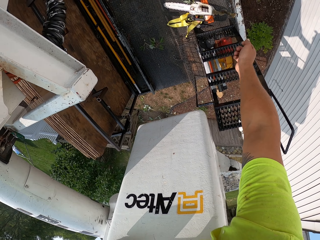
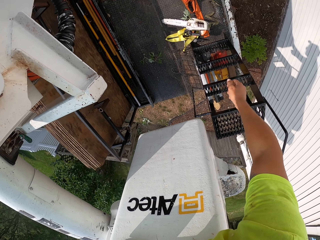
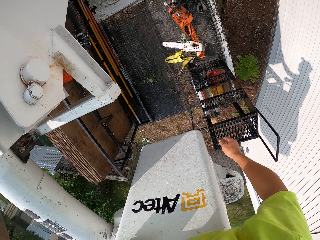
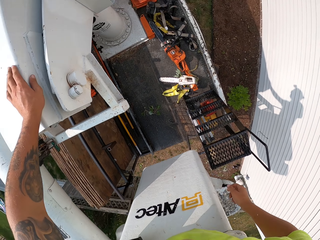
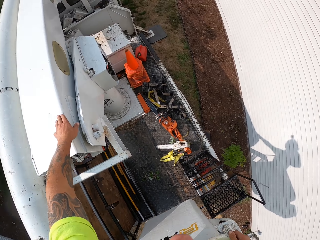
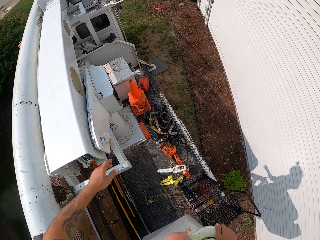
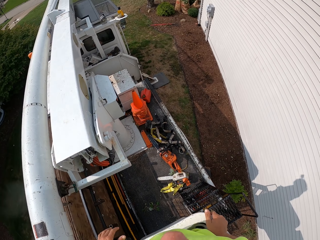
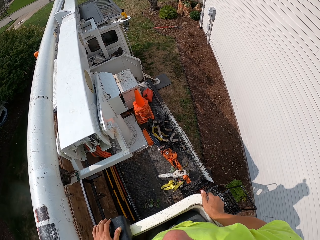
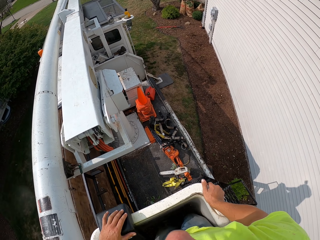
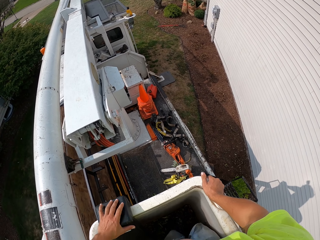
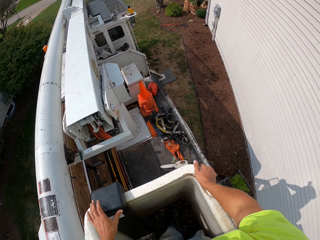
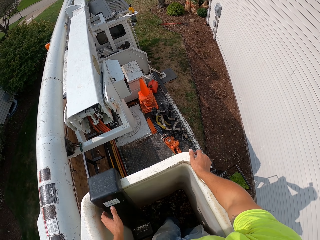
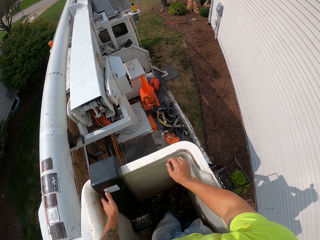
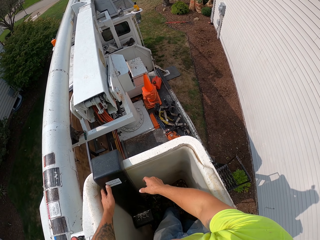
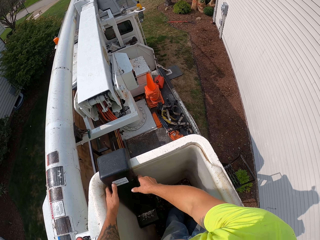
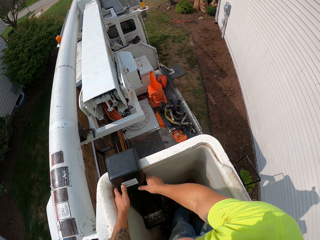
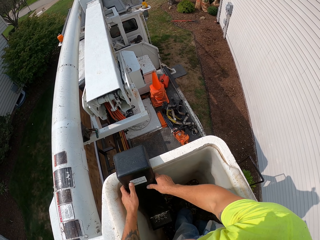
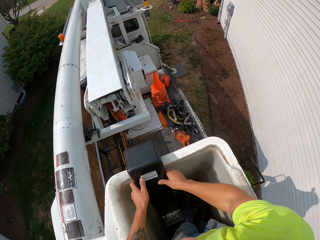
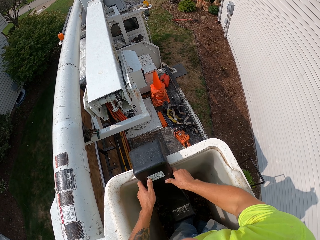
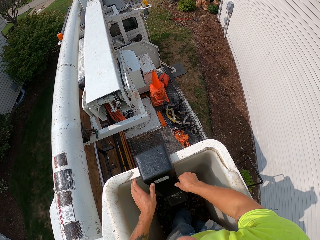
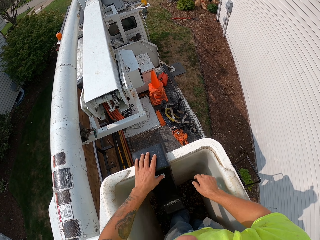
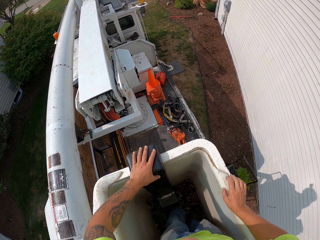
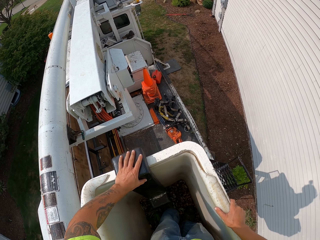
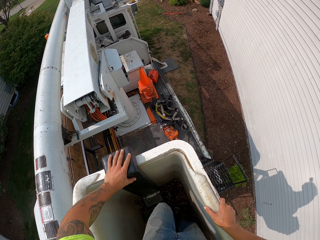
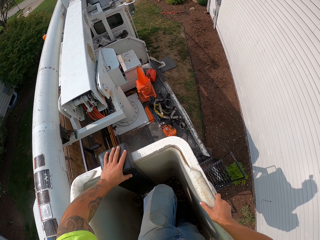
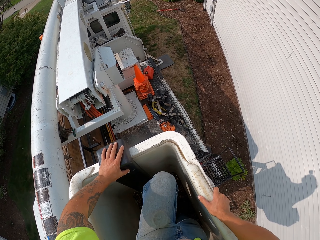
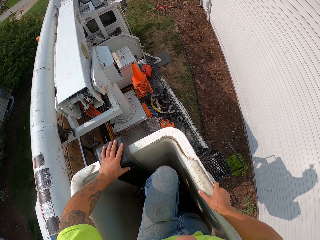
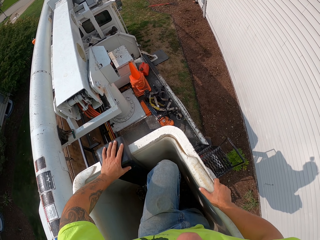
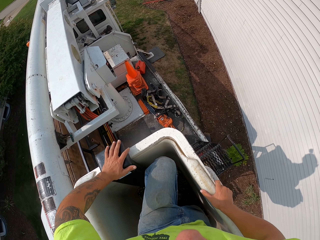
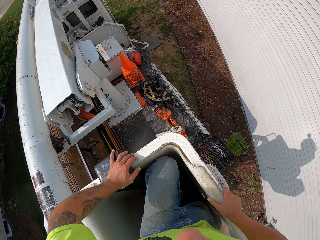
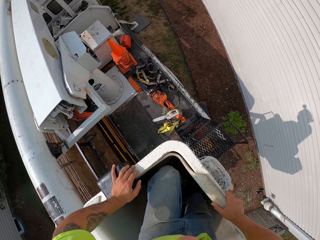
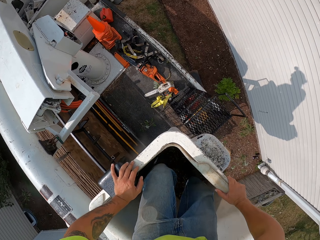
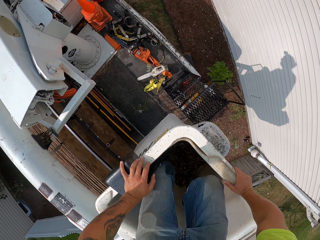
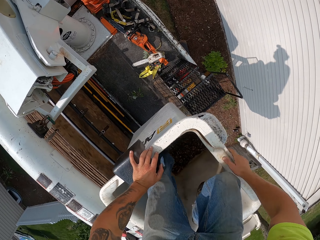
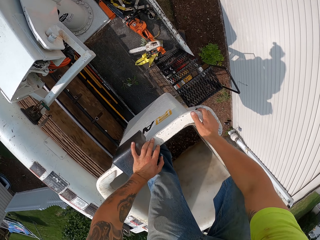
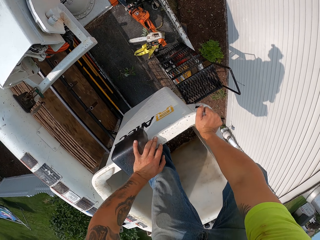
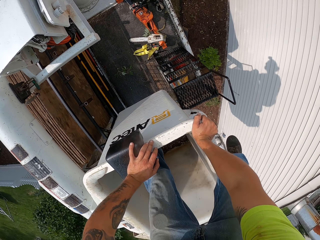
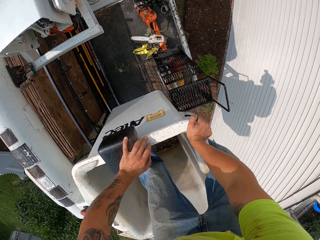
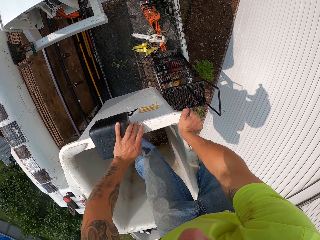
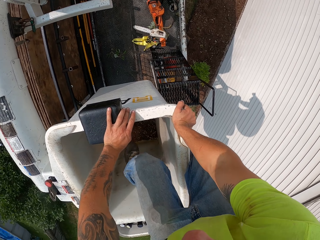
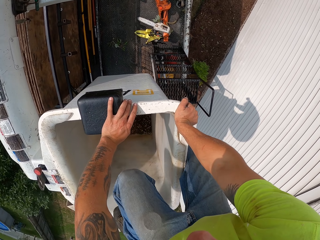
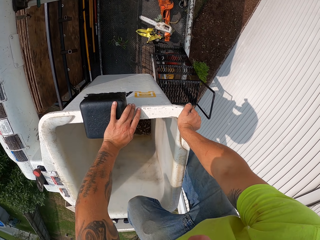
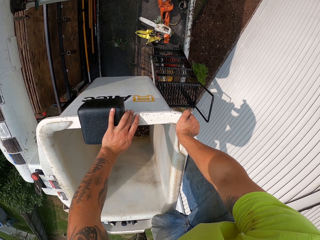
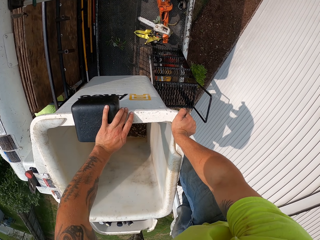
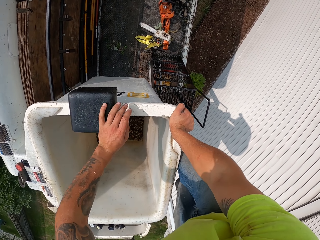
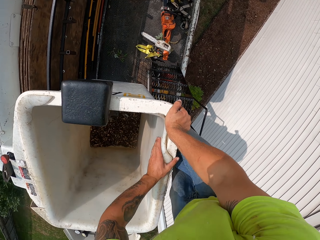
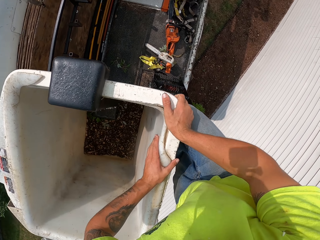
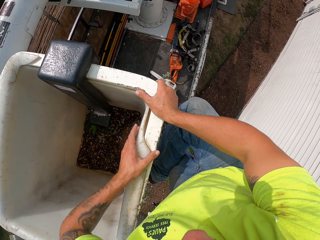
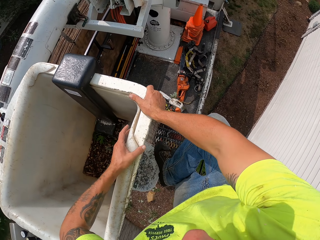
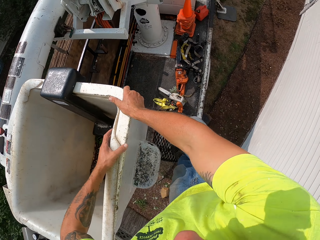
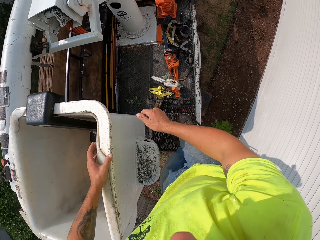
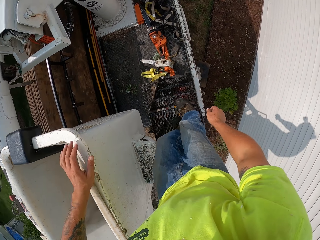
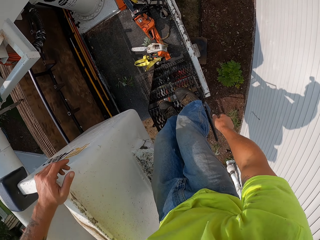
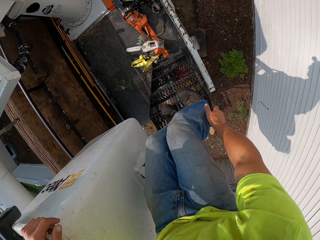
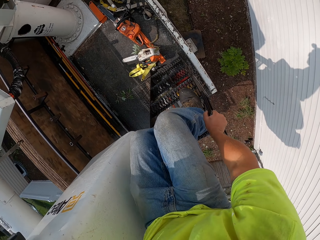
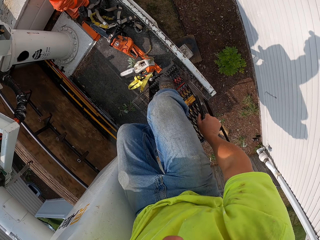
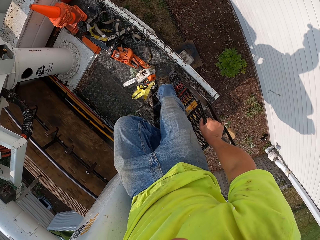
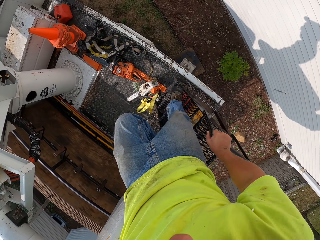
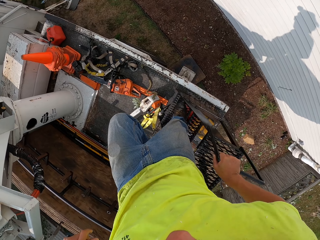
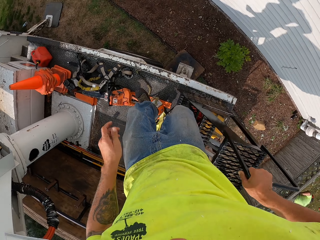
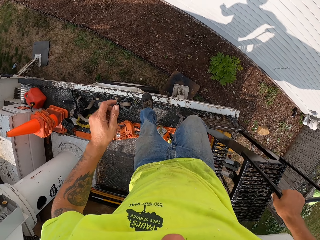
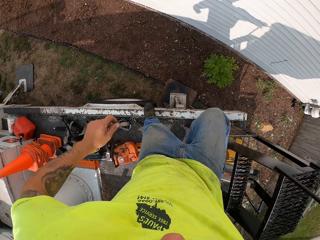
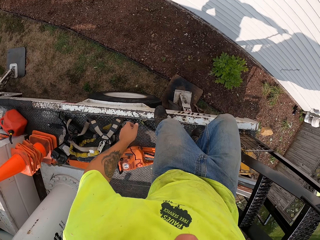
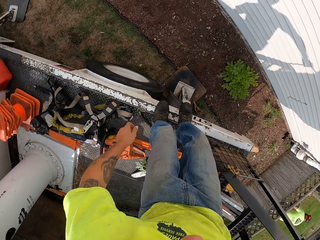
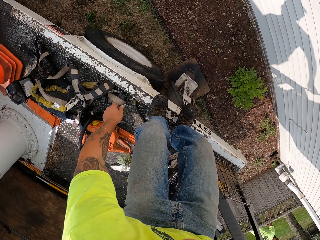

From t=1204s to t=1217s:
The camera wearer drops it on the other side of the crane. He holds the man lift crane with his right hand. He holds a scabbard pipe mount or ladder in the man lift crane with his left hand. He removes his left hand. He holds the scabbard pipe mount in the man lift crane with his hands. He moves the scabbard pipe mount in the man lift crane with his hands. He holds the man lift crane with his right hand. He removes the right hand from the ladder. He climbs down from the man lift crane on a ladder. He steps on the ladder with his left leg. He removes his right leg out. He removes his left leg out. He climbs the ladder on the truck.

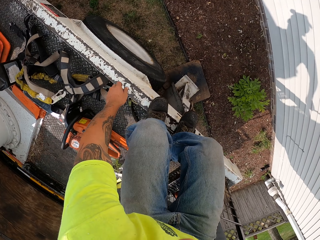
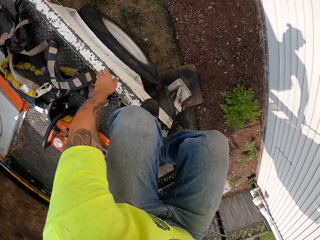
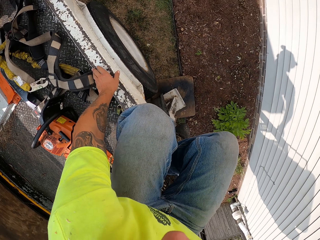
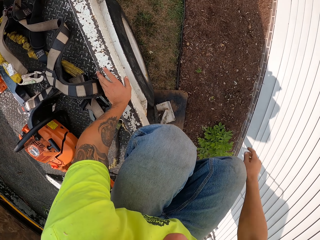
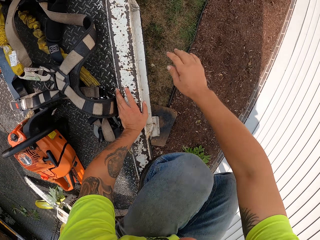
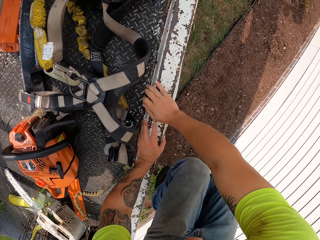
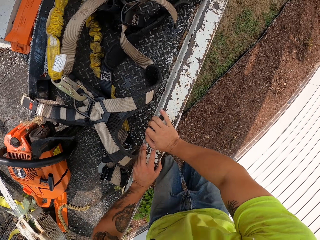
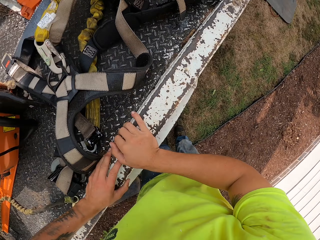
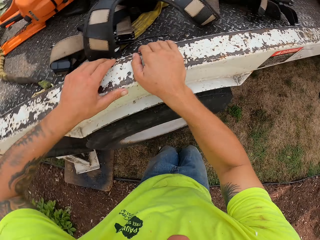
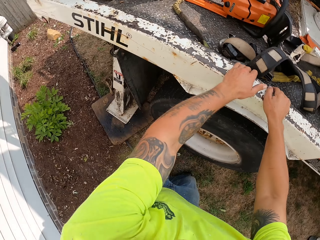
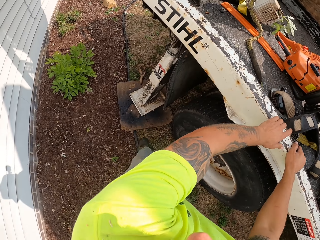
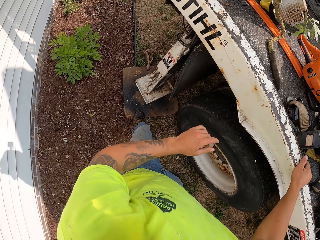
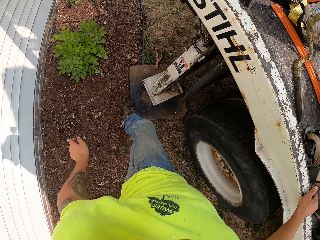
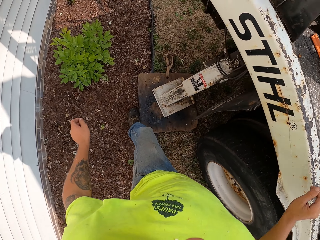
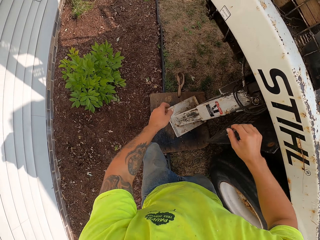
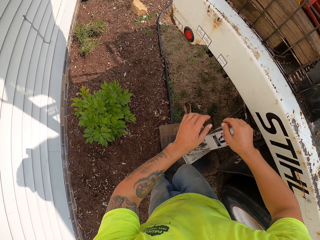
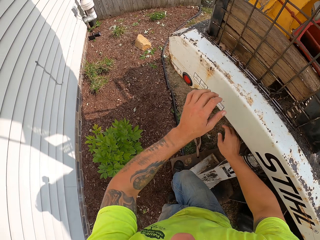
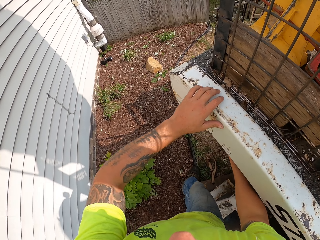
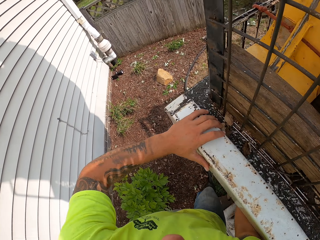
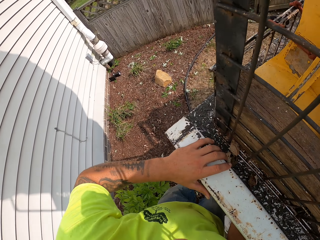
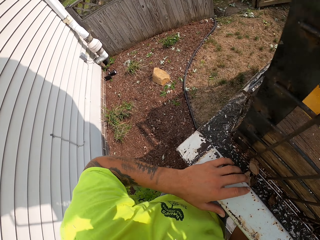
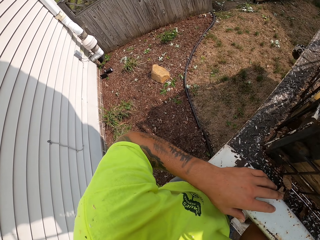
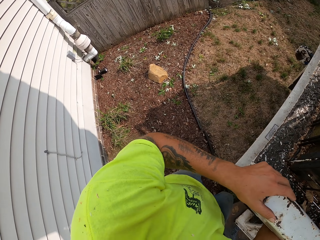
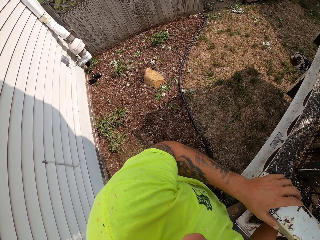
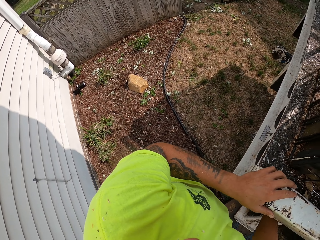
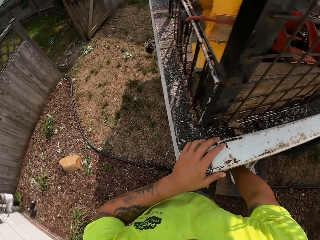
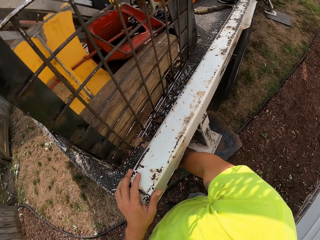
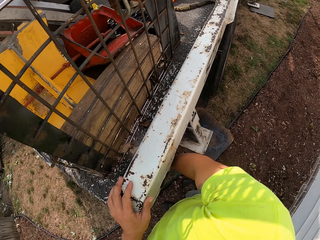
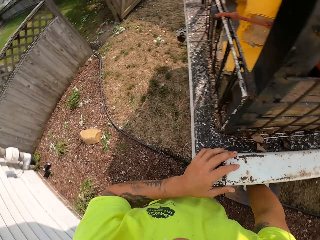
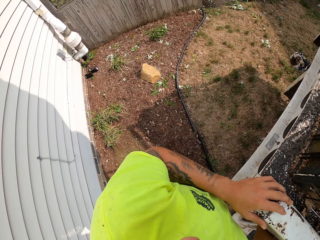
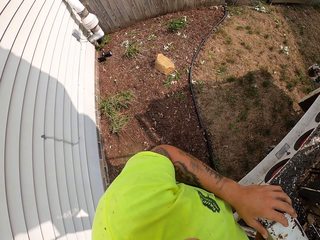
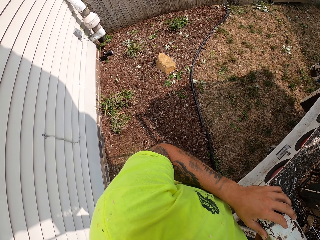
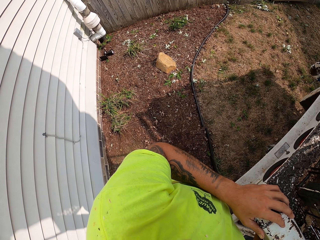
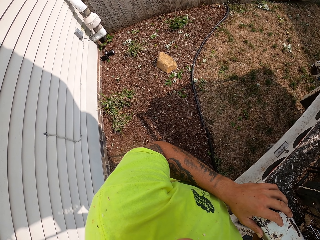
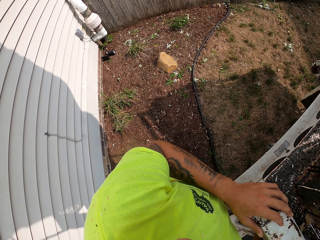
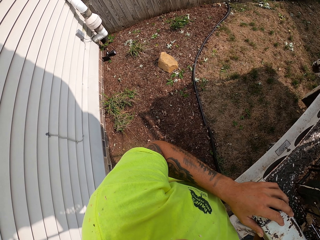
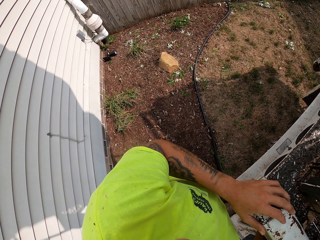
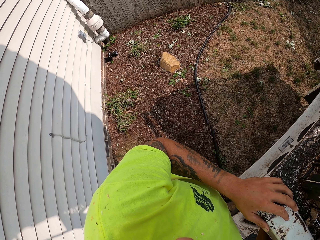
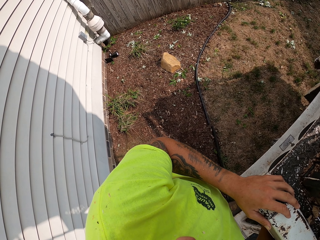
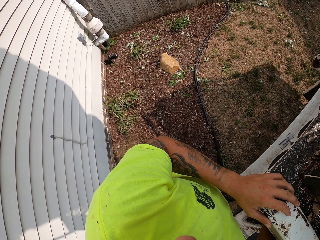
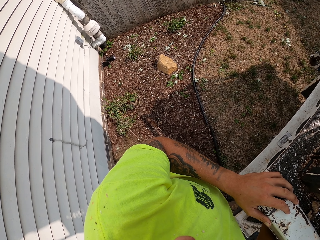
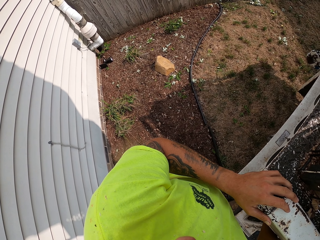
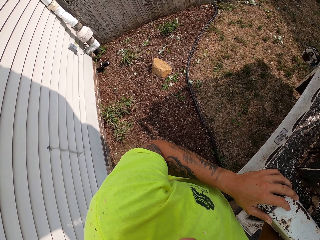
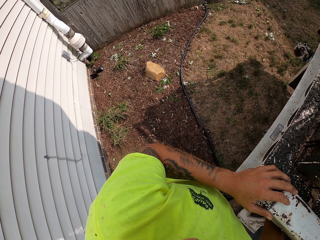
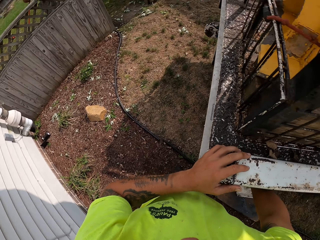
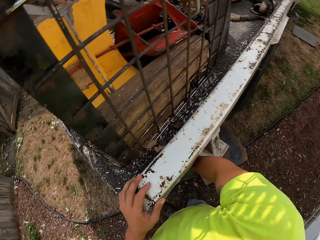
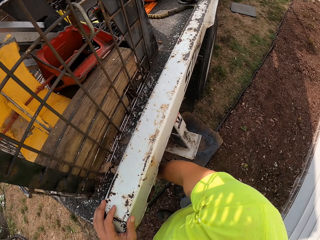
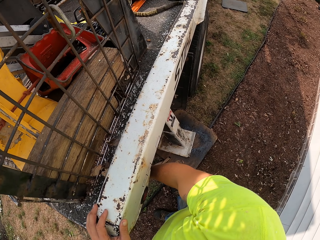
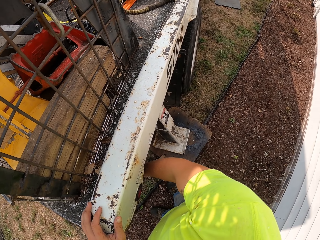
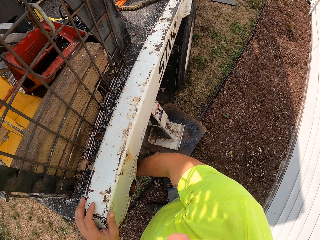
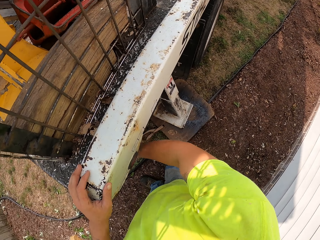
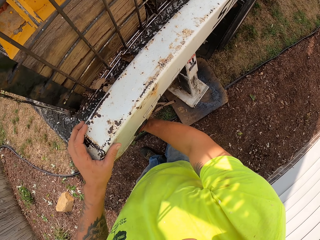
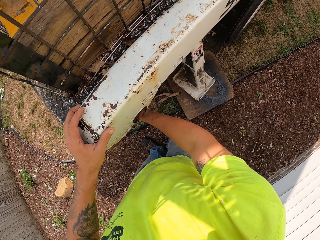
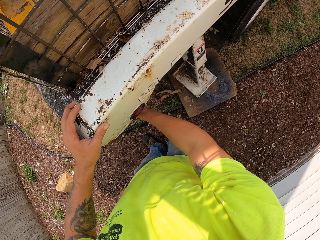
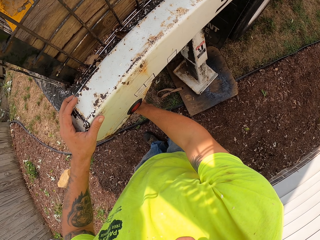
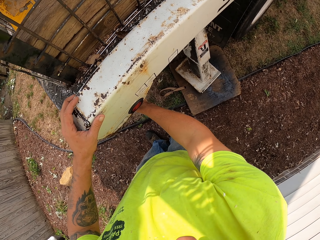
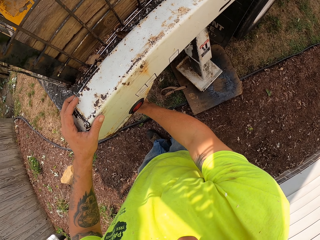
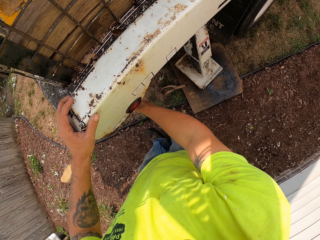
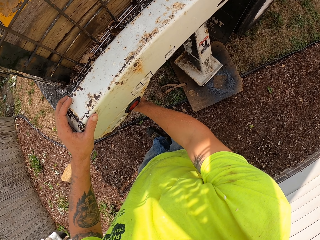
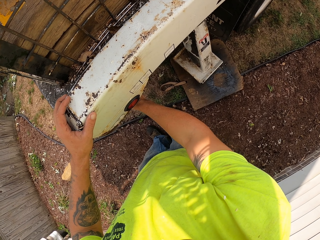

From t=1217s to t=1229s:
The camera wearer goes down the ladder. He places his left hand on the truck. He places both his hands on the truck. He jumps down from the truck. He removes his hands from the crane. He places his left hand on the truck. He puts his right hand under the truck. He holds onto something under the crane. He tucks in a landing pad with a button under the truck in his right hand.
